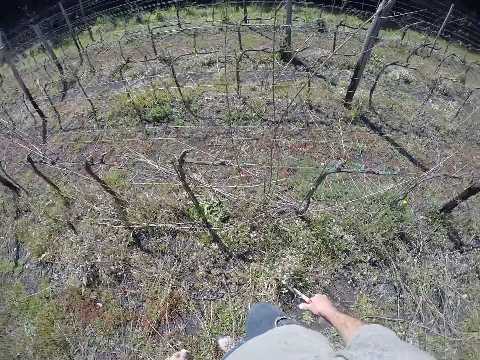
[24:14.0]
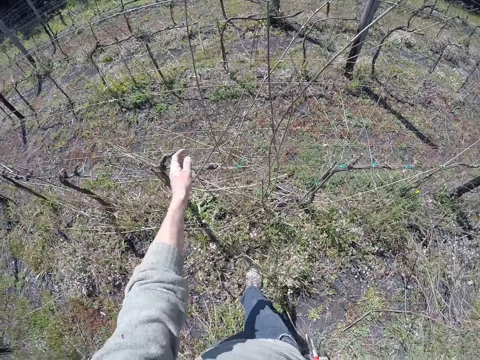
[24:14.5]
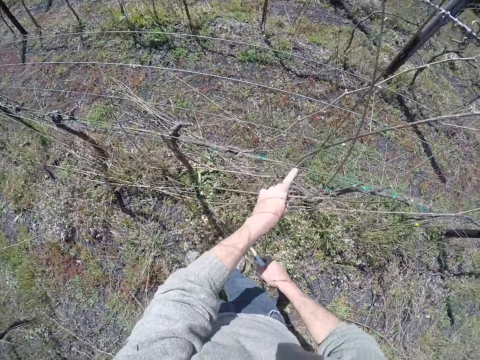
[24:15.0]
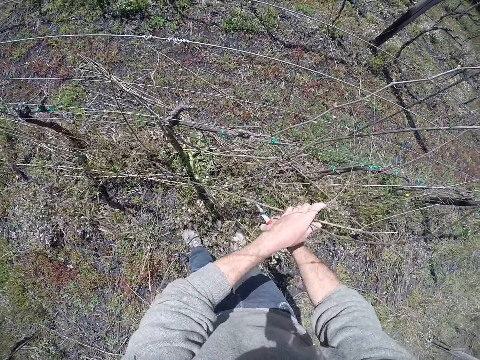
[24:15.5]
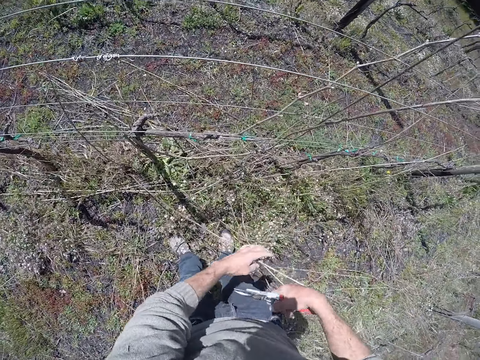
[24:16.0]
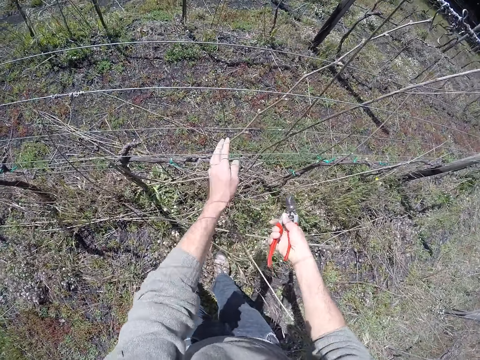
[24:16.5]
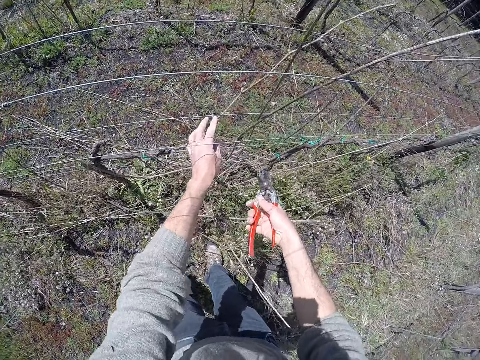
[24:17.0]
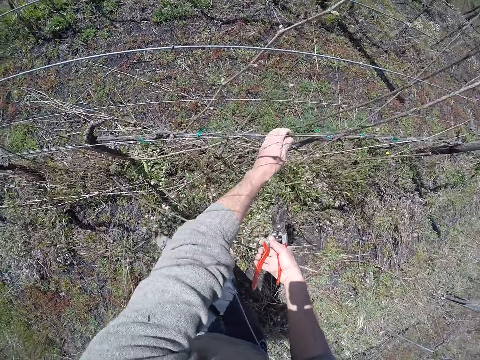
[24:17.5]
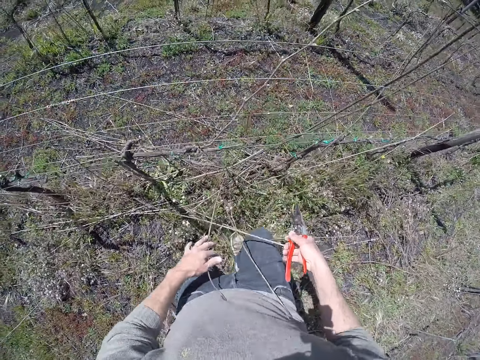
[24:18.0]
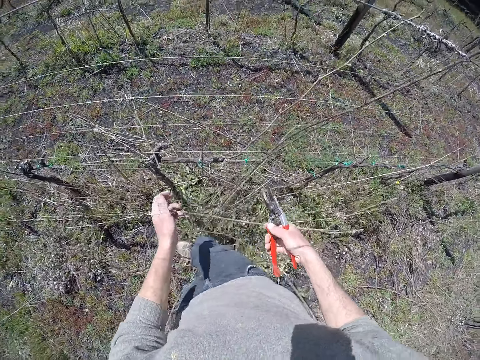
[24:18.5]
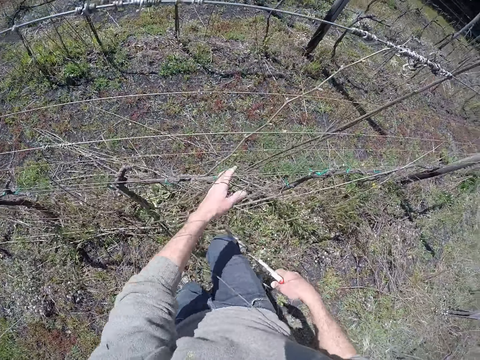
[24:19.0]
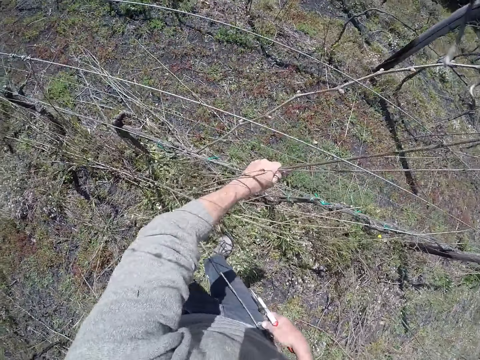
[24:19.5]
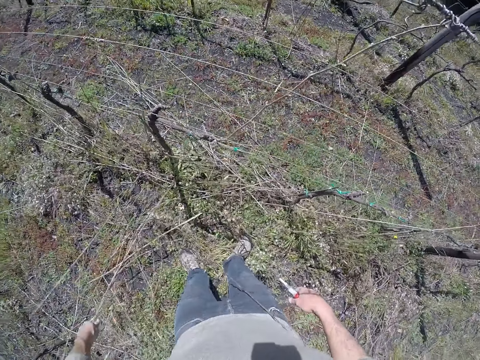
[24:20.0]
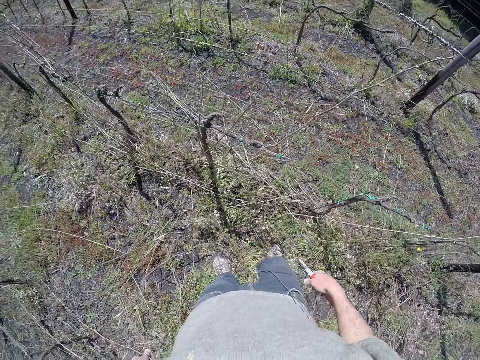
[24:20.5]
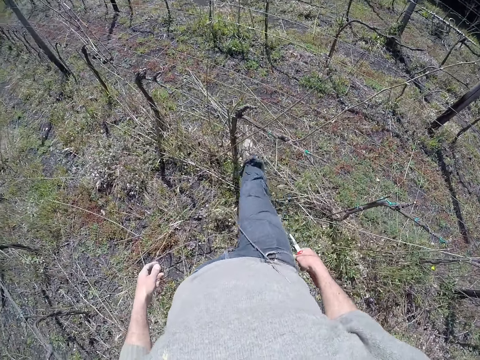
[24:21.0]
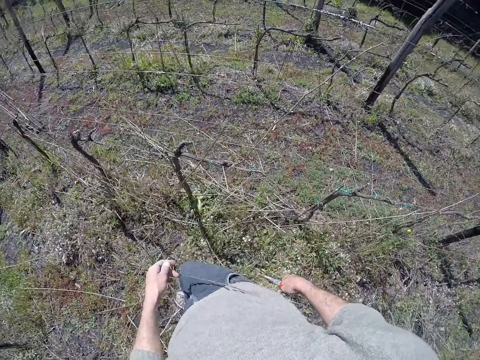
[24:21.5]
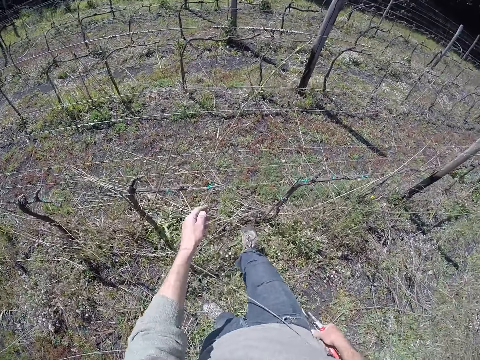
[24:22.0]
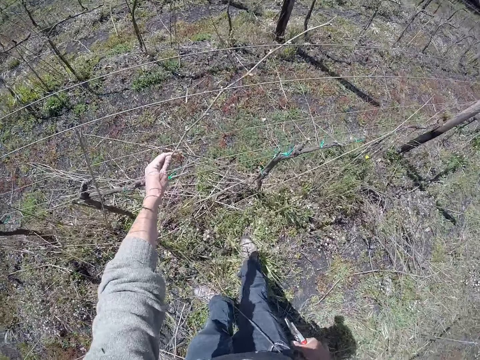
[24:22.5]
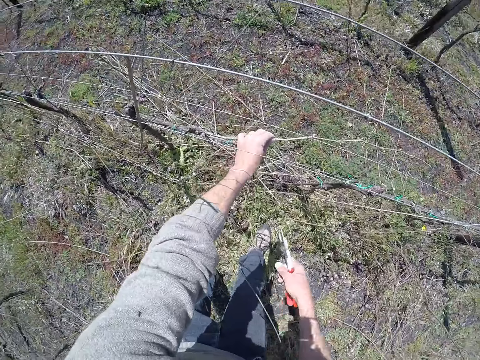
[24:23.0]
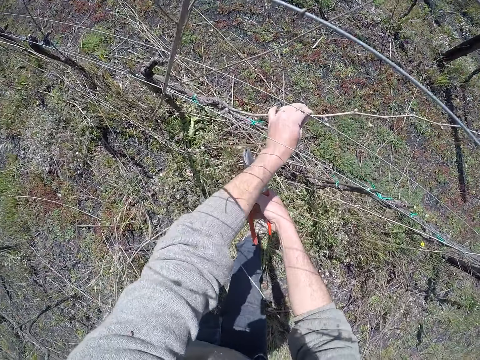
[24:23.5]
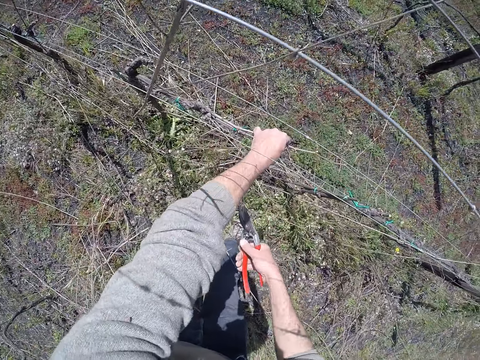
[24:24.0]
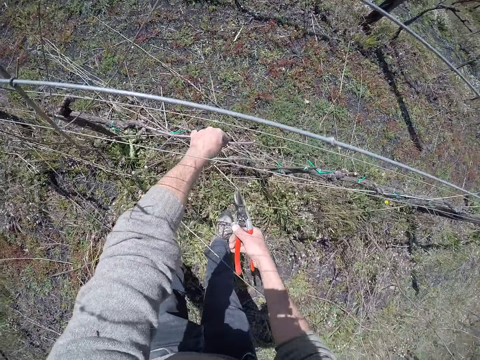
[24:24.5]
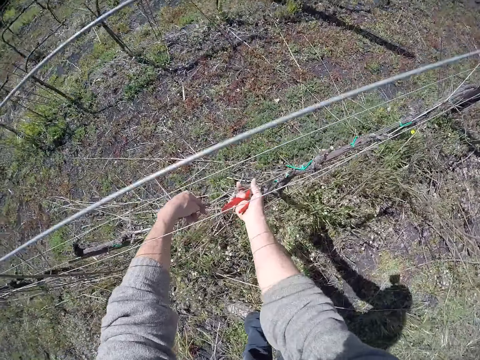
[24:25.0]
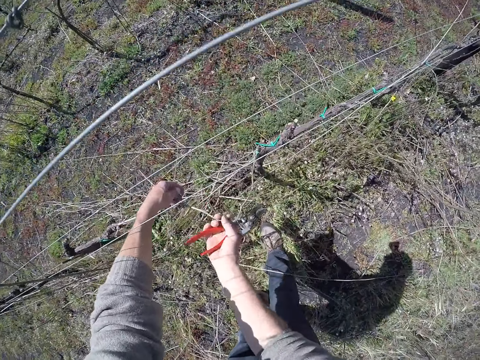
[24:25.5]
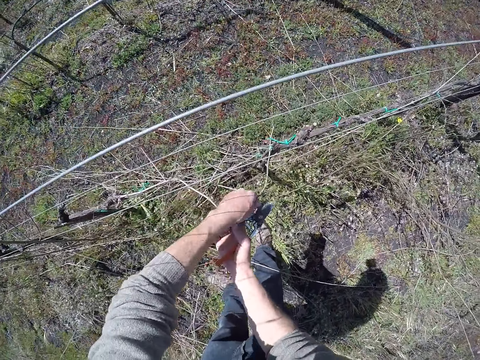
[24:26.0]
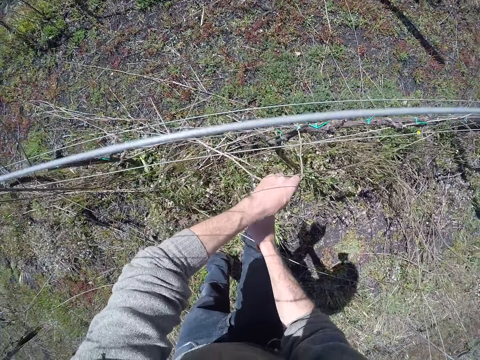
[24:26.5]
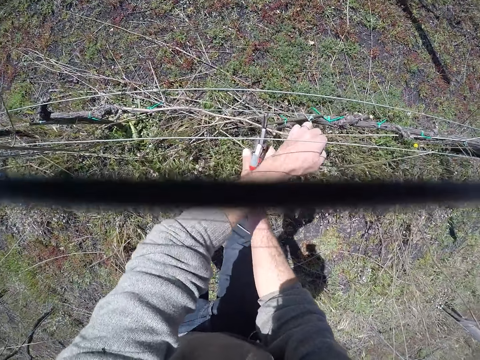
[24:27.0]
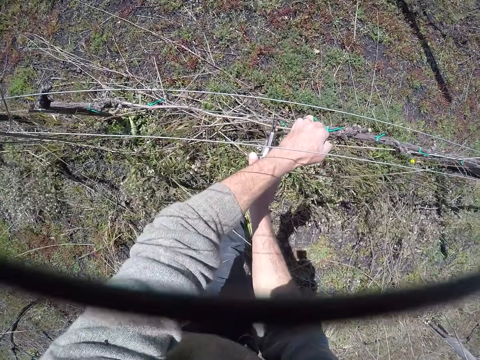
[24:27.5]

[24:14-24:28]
The camera wearer adjusts a stick on the fence with his left hand. He pulls the sticks. He steps on a dried branch on the ground with his right foot. He pulls a stick away from the fence with his left hand. He drops the sticks on the ground with his left hand. He adjusts a dried branch on the ground with his right foot. He pulls a stick away from the fence with his left hand. He pulls the stick on the fence with his right hand. He pulls the stick from the fence with his left hand.

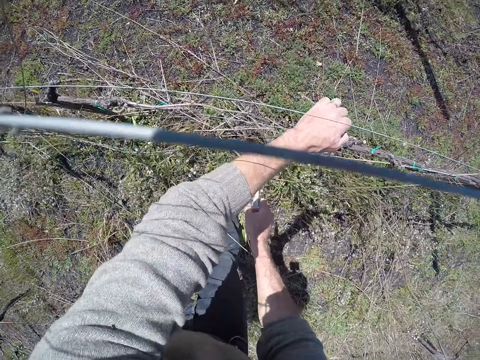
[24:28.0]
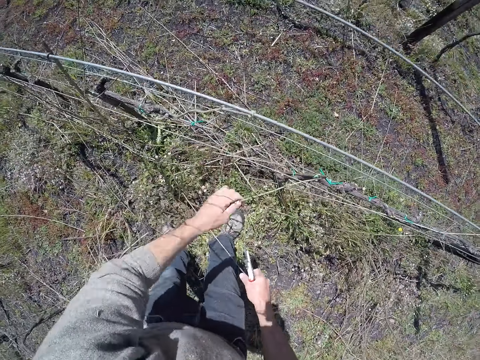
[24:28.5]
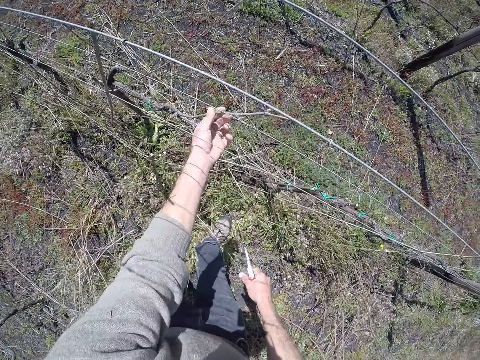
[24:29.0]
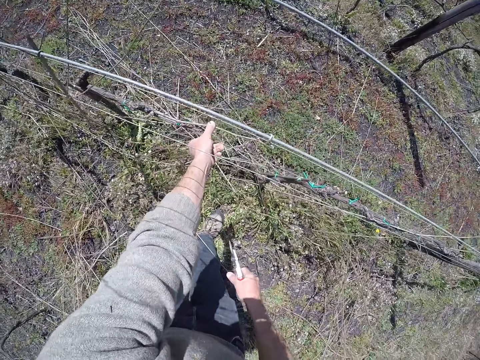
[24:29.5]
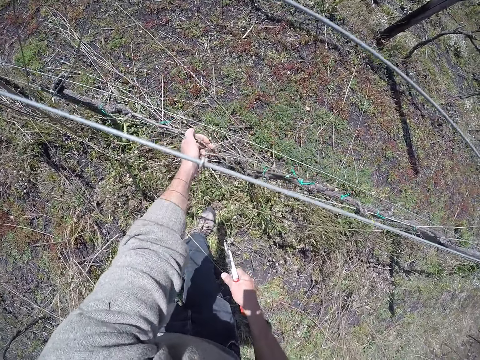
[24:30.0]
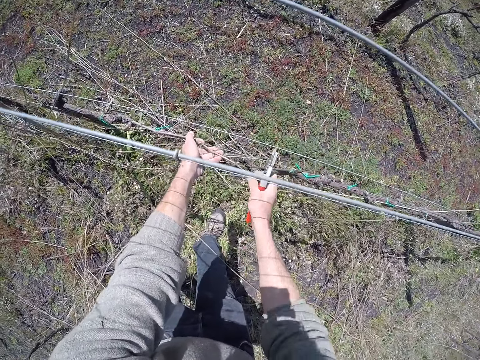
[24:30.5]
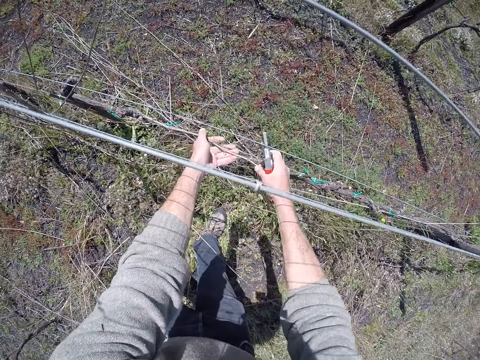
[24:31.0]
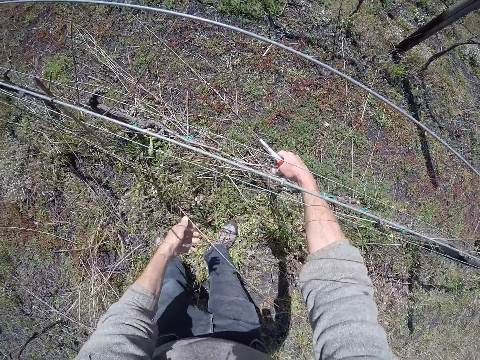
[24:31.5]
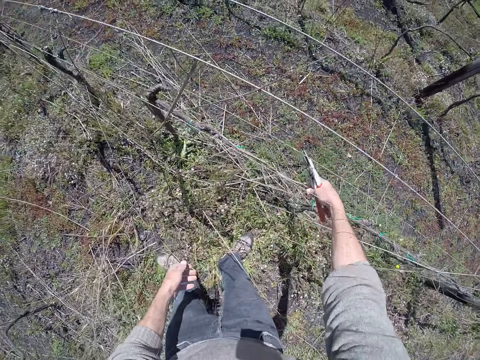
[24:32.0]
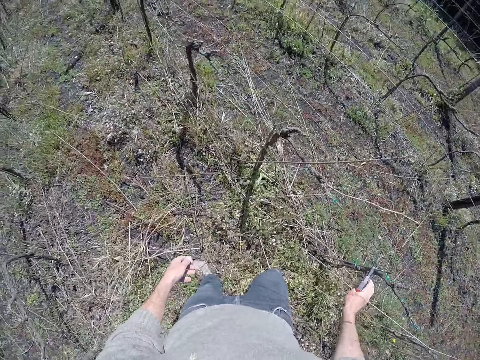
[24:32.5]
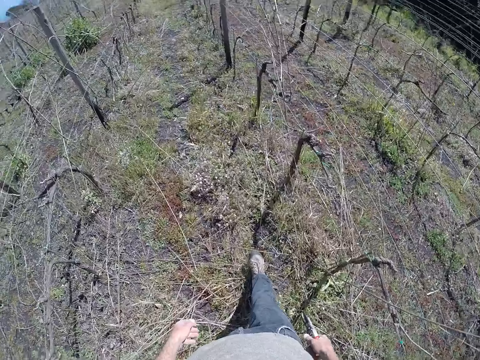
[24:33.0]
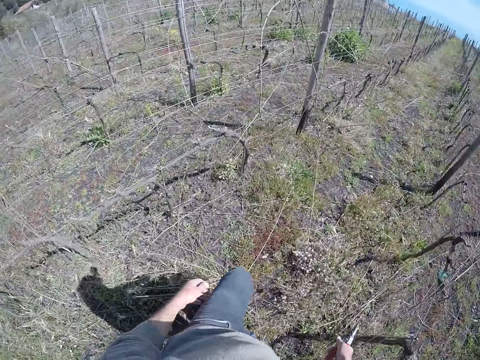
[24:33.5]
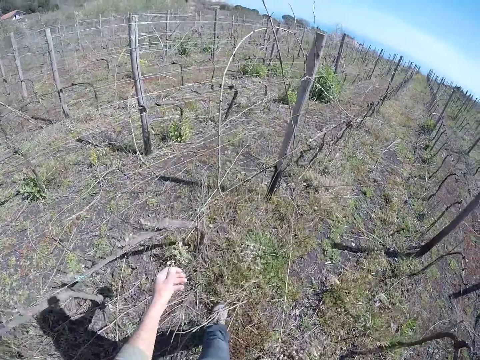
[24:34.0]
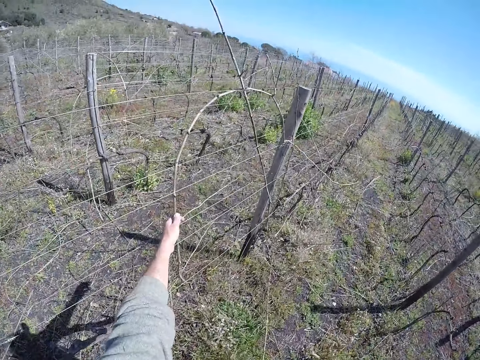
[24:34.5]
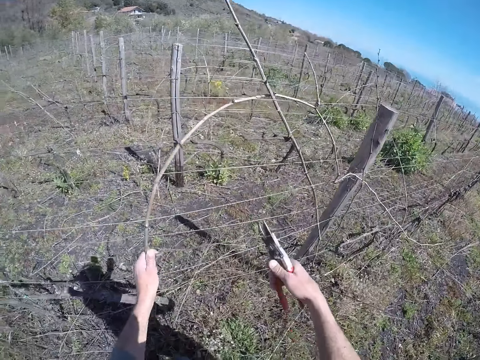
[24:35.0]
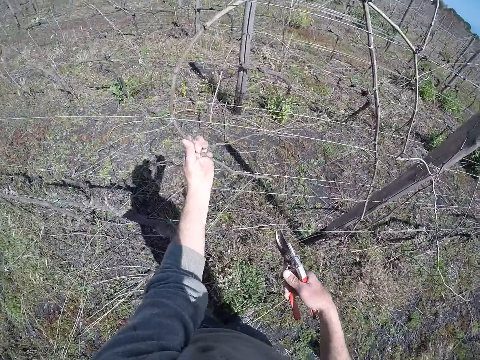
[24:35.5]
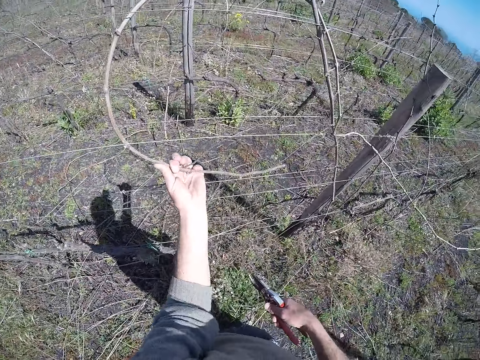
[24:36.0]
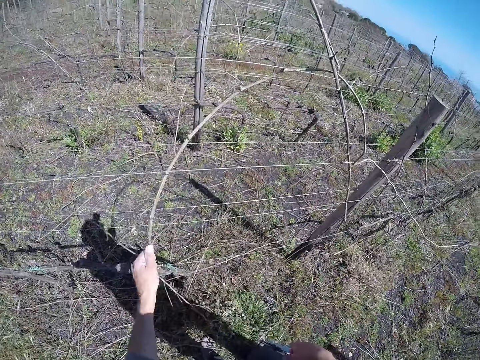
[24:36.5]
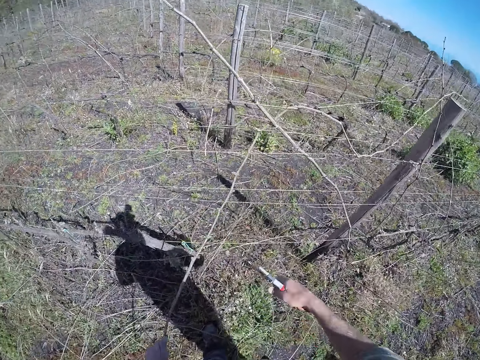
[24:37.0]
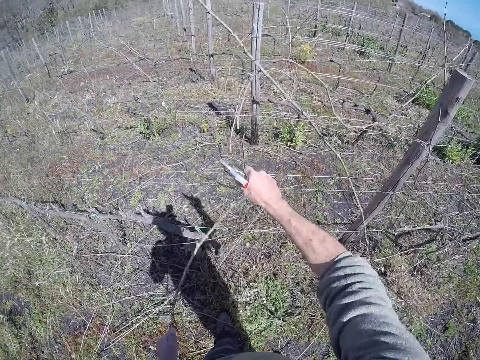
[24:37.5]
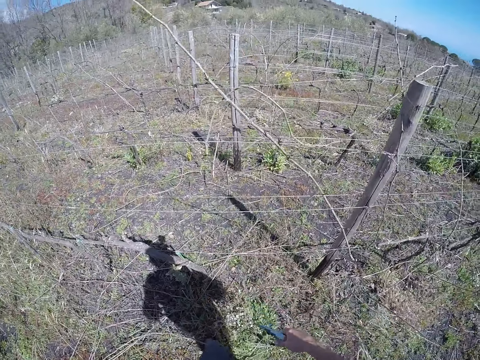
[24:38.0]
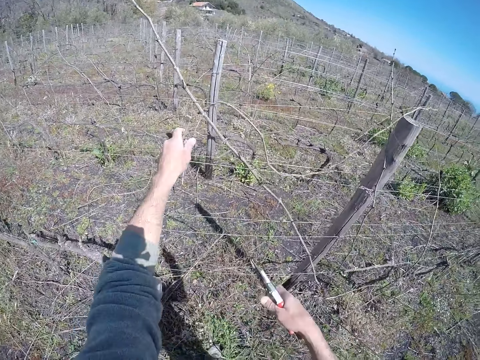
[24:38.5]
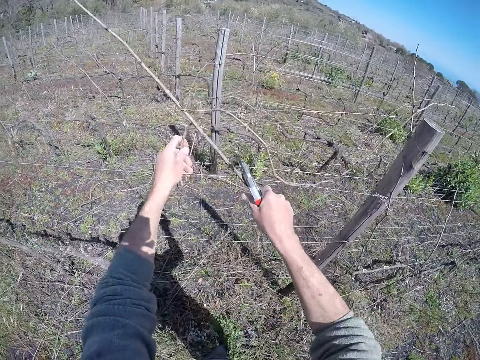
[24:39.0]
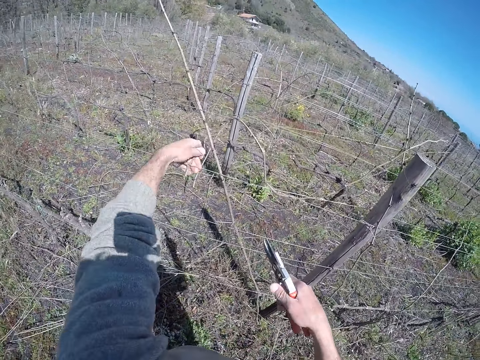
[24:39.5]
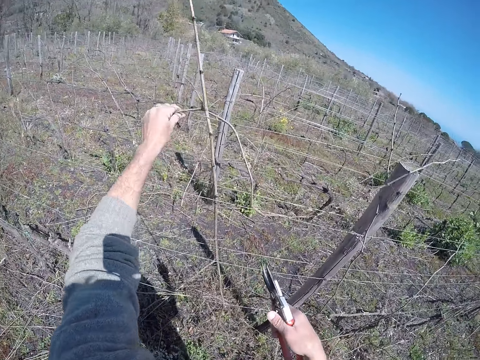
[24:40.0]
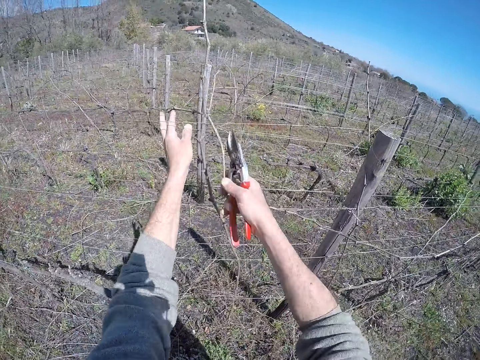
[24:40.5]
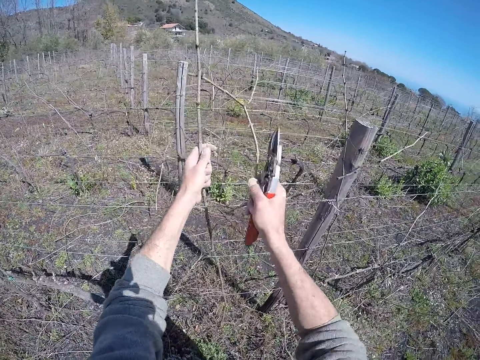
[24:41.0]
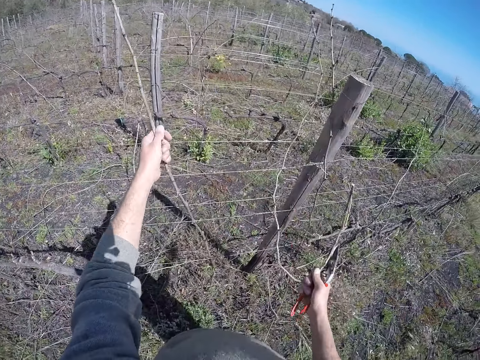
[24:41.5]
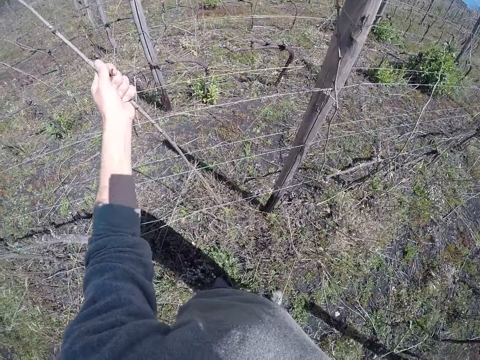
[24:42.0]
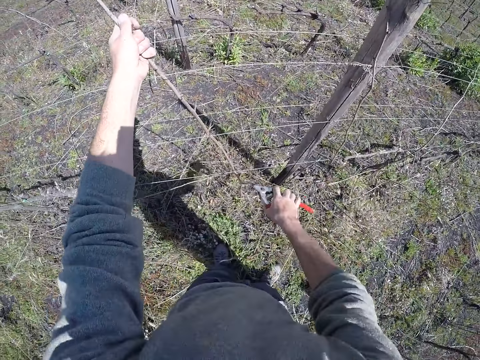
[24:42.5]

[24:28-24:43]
The camera wearer cuts the stick on the fence with the pair of pliers in his right hand. He drops the stick on the ground with his left hand. He adjusts a stick on the fence with his left hand. He bends the stick. He adjusts the stick on the fence with his right hand. He walks. He pulls a stick away from the fence with his left hand. He touches the stick. He cuts the stick on the fence with the pair of pliers in his right hand. He drops the sticks on the ground with his left hand. He pulls a stick away from the fence with his left hand. He pulls a stick away from the fence with his right hand. He picks up a stick. He pulls the stick away from the fence with his right hand.
